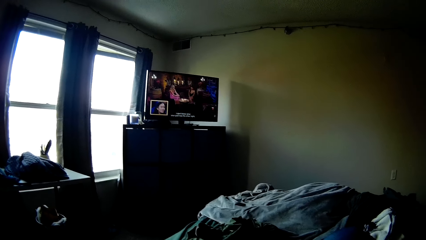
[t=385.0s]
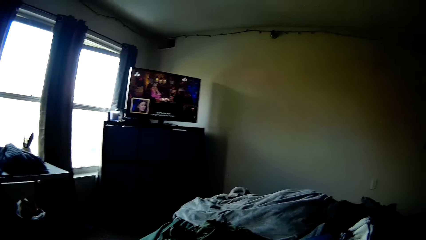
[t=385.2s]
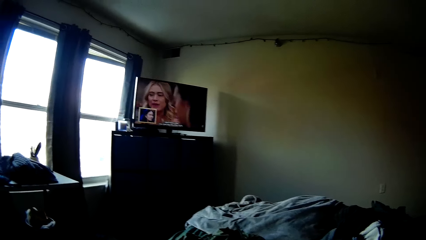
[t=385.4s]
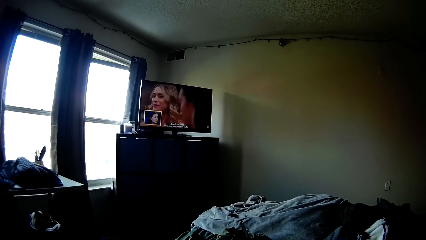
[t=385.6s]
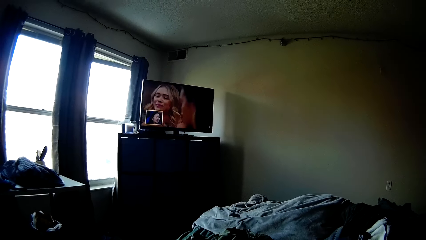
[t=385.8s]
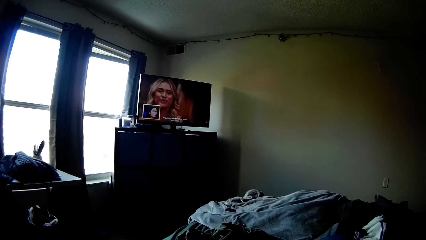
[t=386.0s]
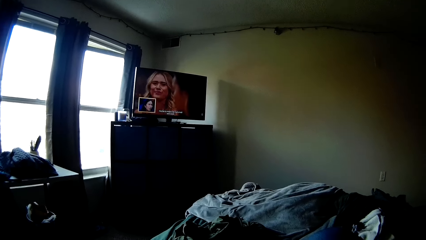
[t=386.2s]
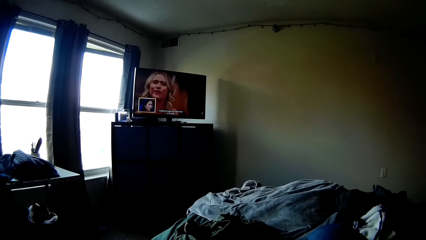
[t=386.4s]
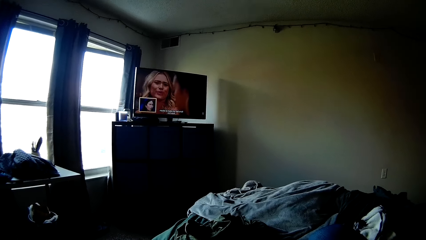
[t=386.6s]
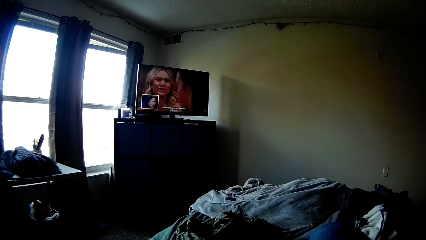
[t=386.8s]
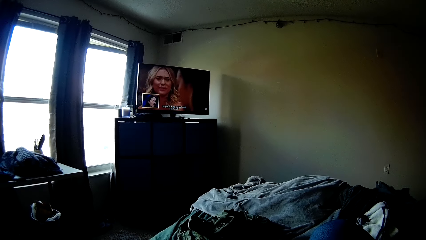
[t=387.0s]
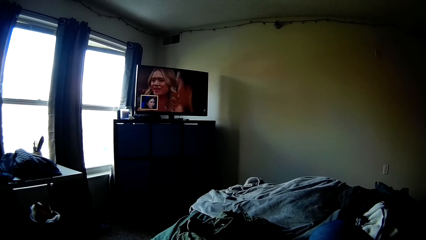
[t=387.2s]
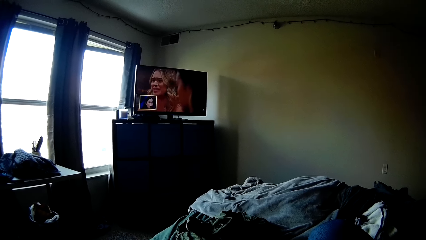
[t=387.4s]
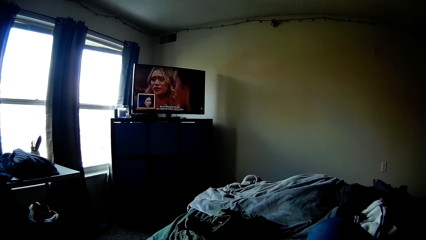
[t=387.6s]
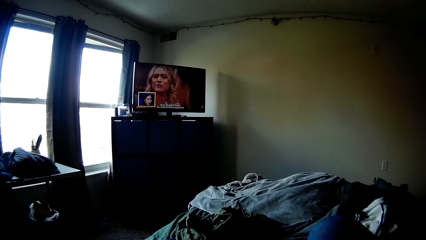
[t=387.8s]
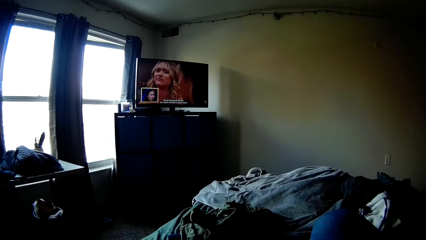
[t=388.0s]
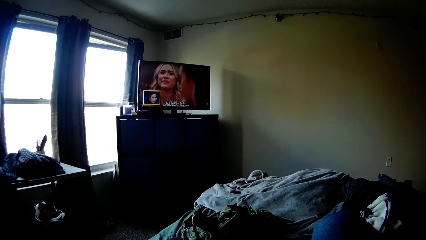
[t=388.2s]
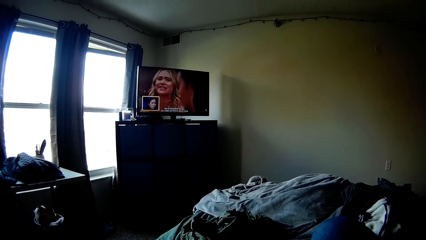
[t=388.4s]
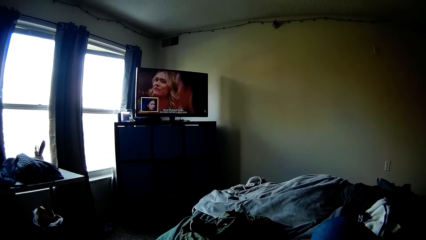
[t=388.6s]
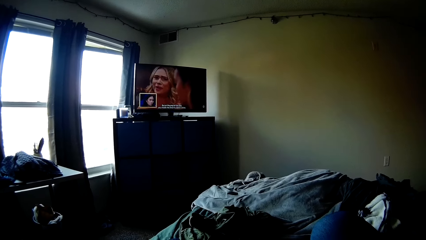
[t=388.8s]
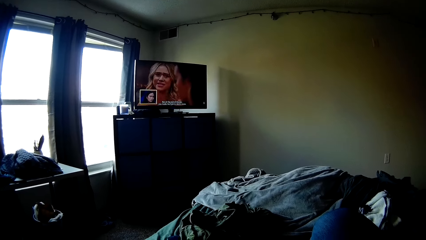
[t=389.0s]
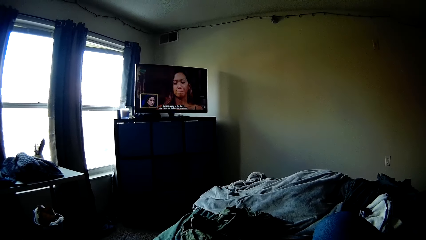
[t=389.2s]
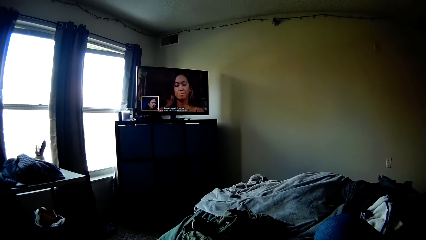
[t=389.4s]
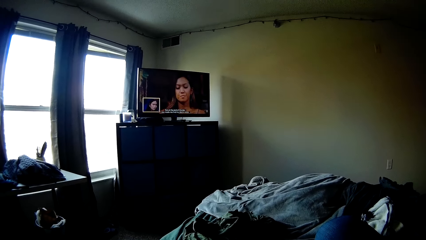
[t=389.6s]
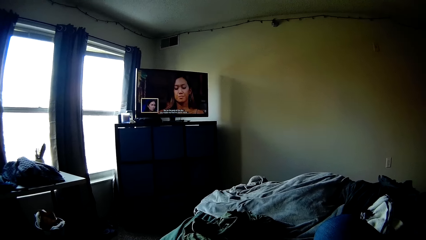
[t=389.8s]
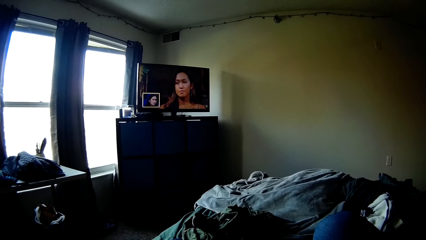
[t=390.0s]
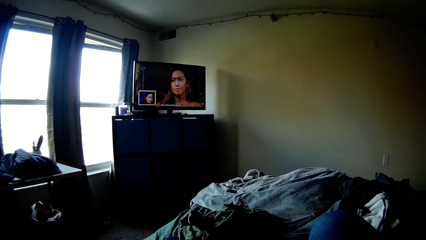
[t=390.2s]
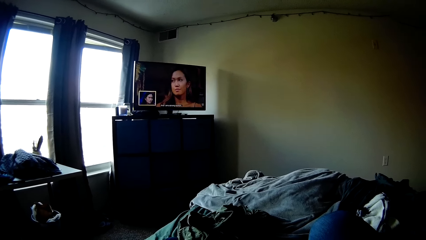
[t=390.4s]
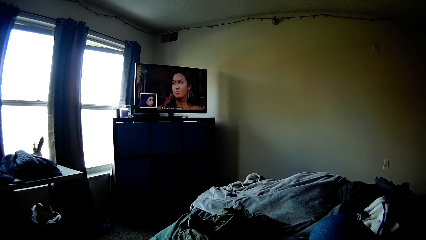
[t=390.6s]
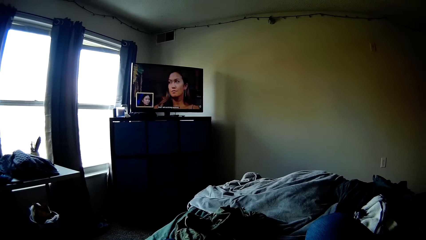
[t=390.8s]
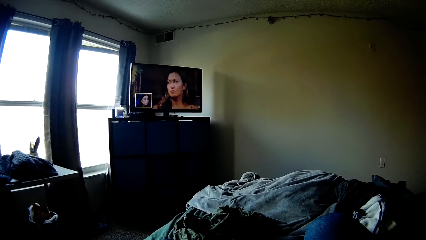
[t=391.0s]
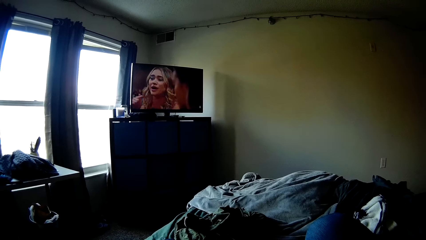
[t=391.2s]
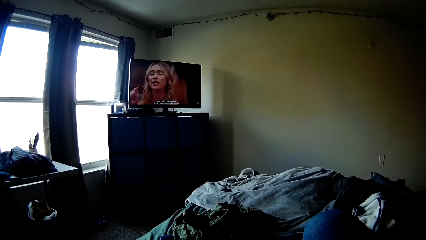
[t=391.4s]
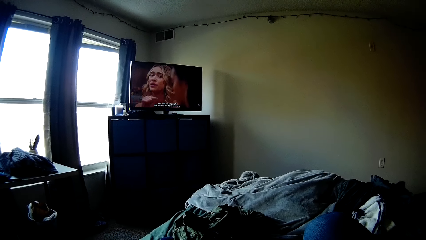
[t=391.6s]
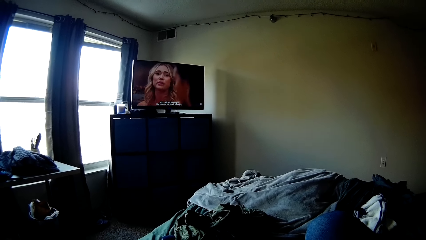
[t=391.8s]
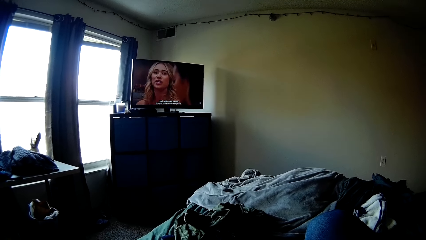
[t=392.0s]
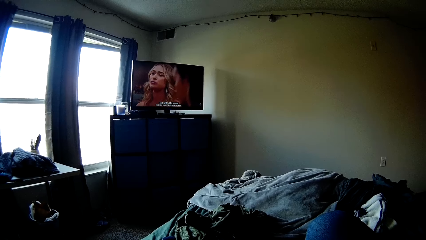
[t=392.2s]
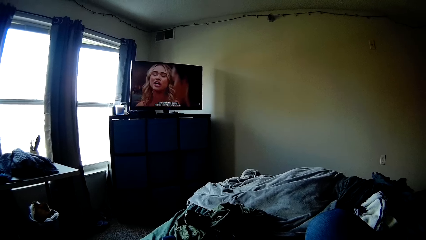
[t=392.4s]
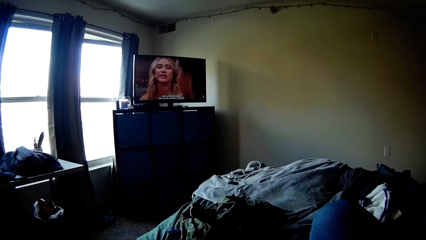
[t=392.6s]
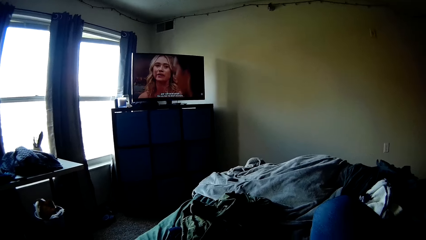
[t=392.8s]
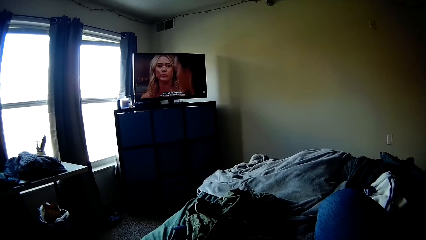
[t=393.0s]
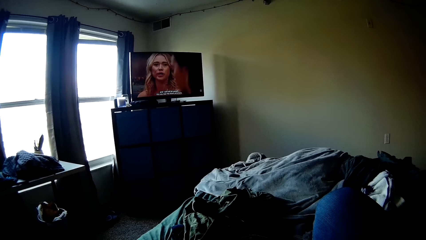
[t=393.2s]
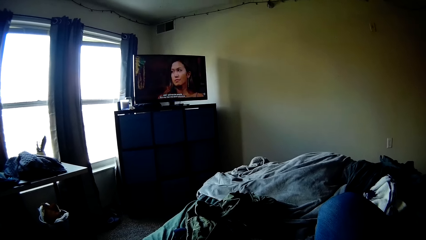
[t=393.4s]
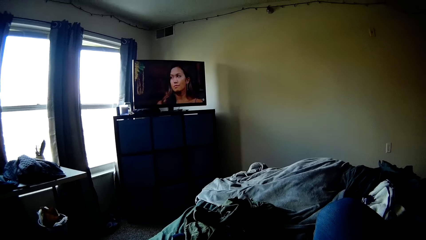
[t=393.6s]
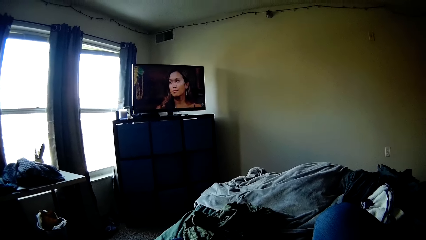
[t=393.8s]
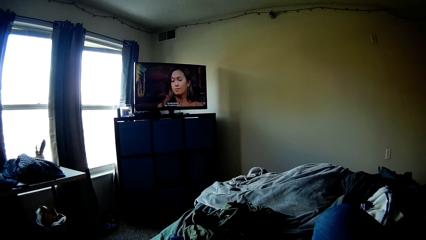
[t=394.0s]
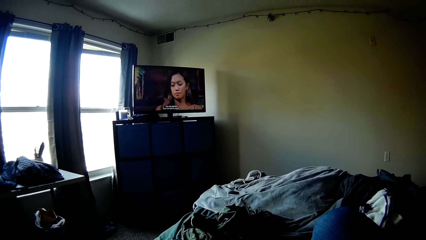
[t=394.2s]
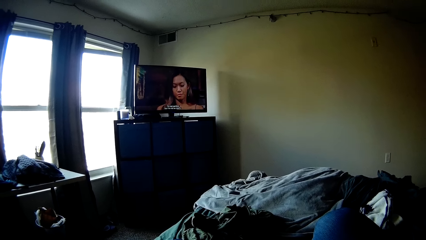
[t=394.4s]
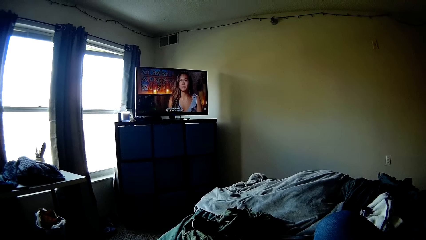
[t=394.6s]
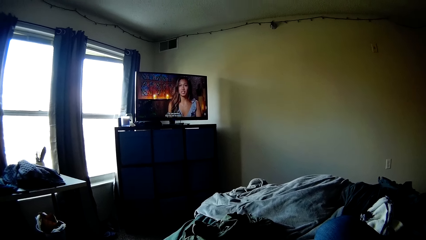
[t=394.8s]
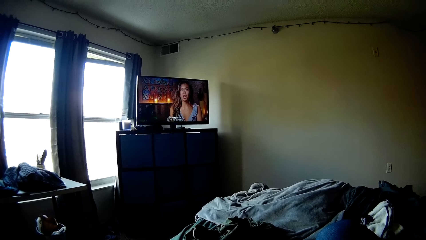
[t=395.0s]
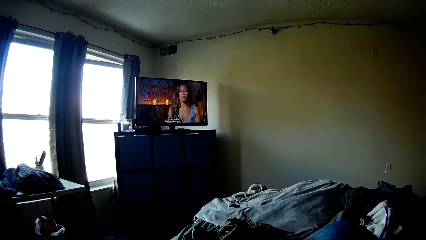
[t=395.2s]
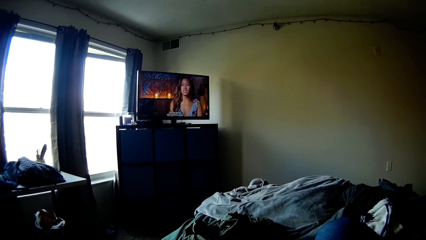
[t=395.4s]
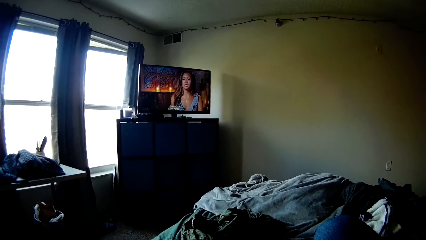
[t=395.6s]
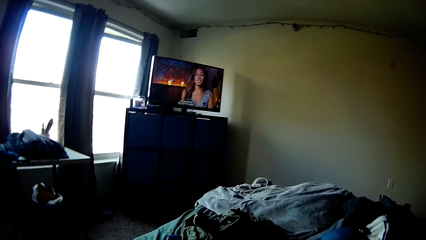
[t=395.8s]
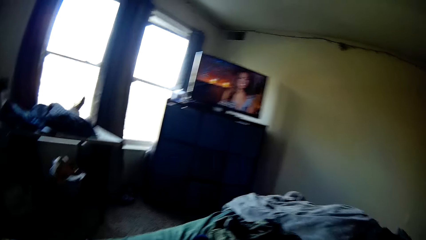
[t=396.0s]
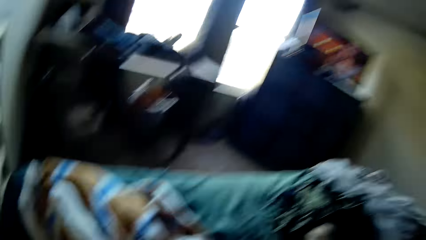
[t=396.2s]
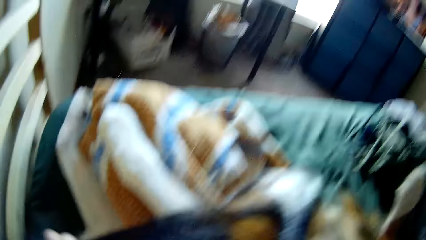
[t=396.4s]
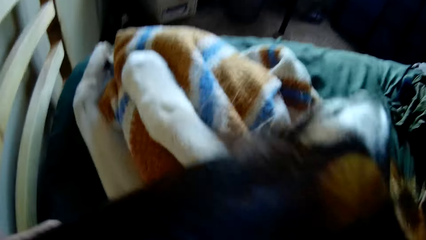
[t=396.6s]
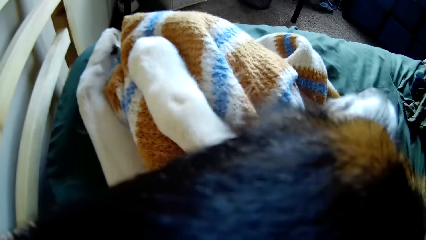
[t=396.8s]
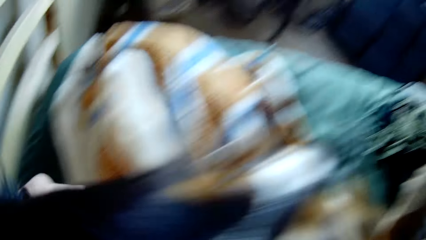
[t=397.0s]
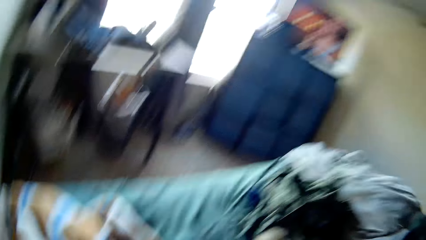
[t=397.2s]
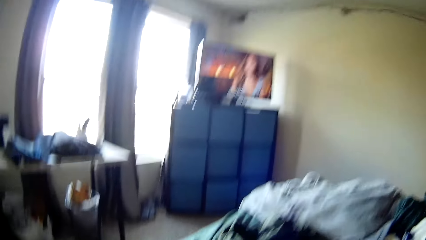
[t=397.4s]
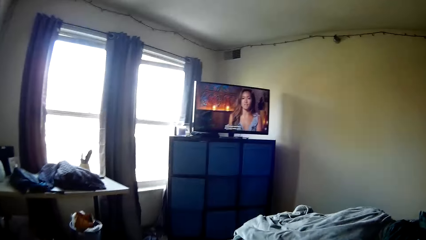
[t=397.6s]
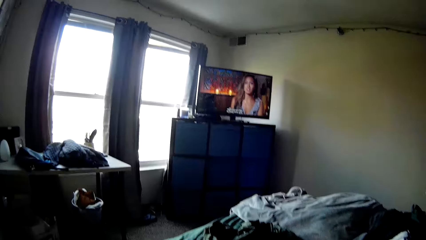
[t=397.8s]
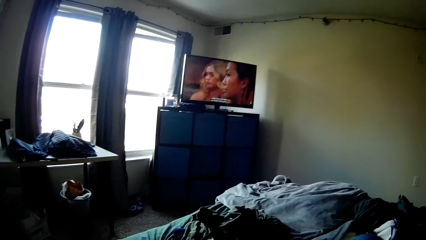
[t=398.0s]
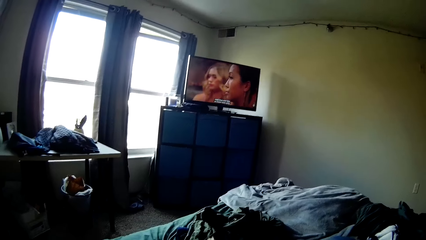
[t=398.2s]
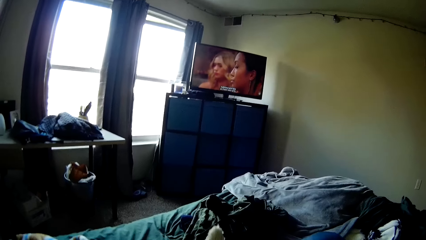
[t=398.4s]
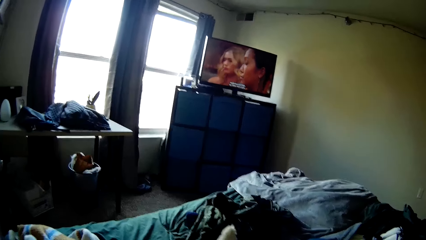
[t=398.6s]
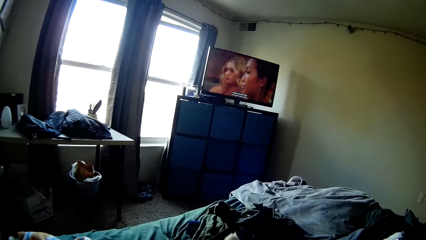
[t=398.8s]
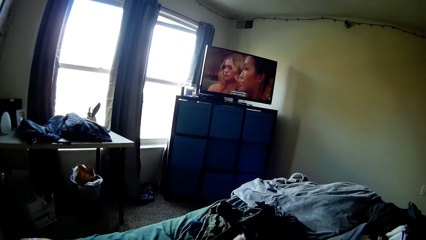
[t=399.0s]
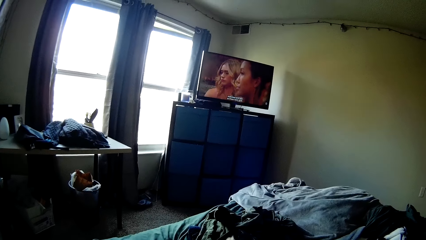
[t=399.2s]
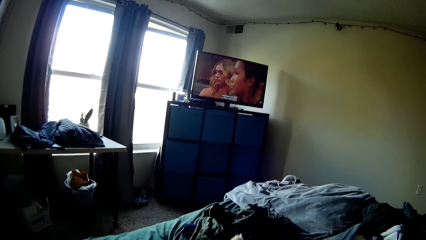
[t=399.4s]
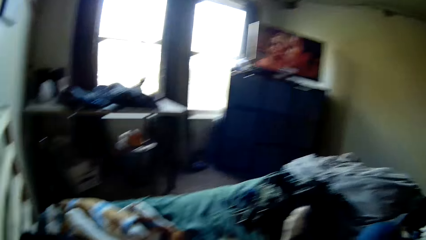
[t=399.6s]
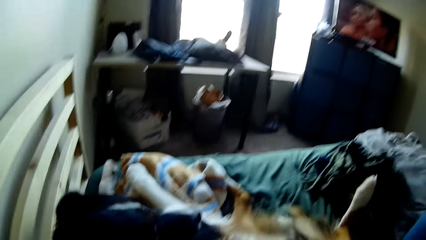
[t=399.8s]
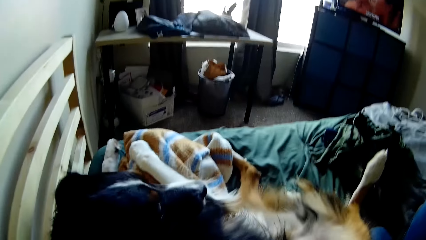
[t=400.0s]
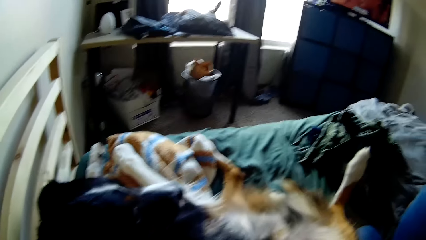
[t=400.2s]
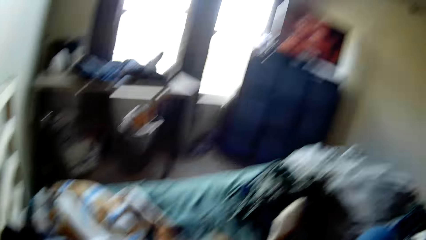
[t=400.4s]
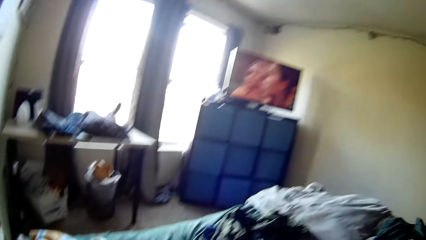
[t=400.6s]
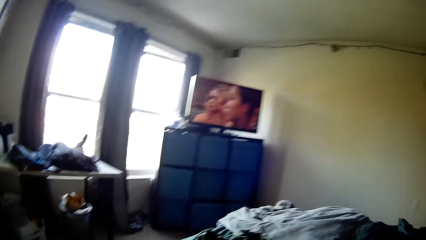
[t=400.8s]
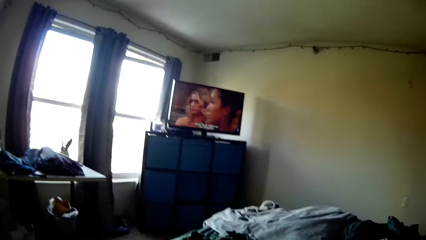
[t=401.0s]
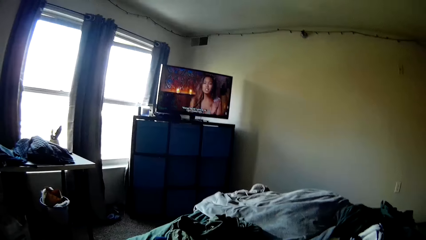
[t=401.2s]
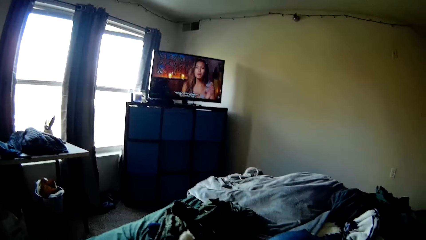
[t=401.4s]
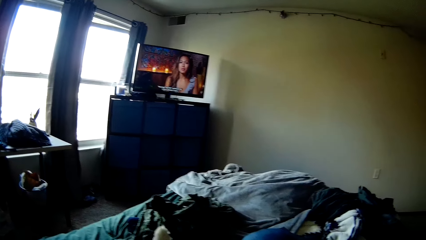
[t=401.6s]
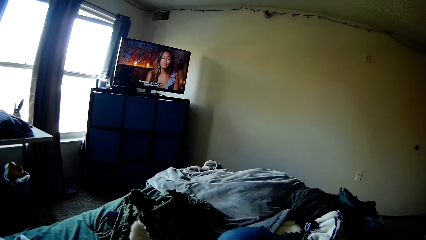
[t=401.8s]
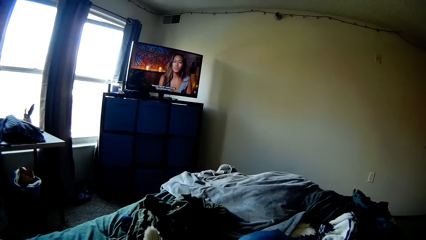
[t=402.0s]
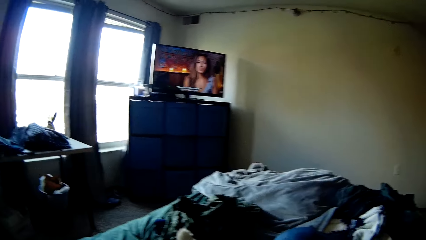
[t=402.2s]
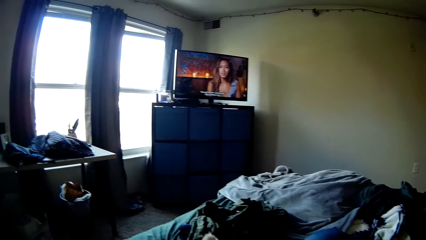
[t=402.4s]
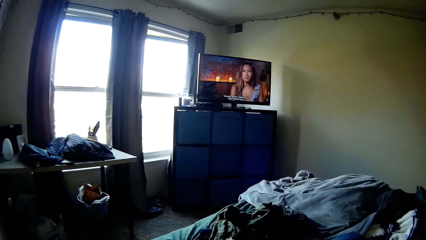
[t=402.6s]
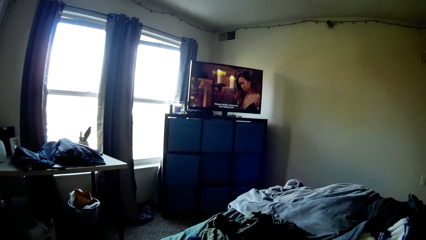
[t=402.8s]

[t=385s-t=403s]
The camera wearer looks around the room. They look at the television.
